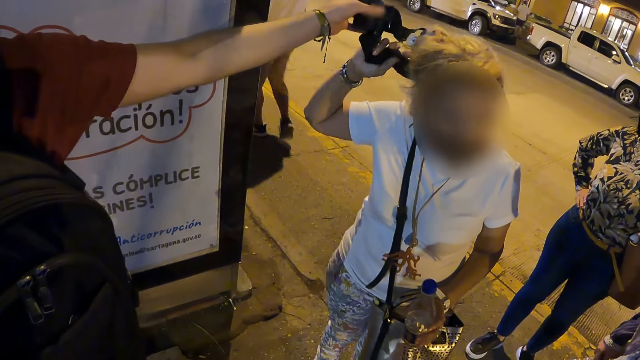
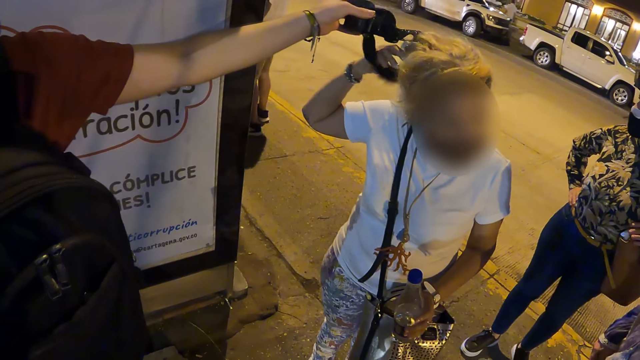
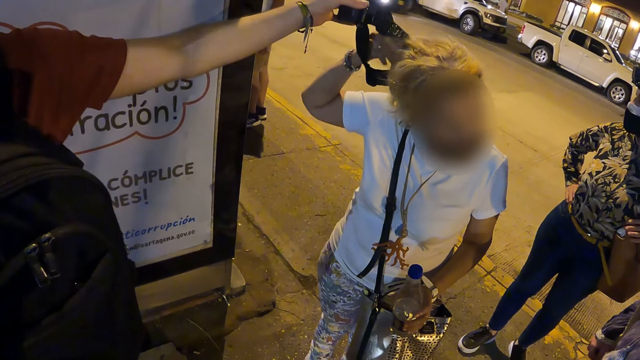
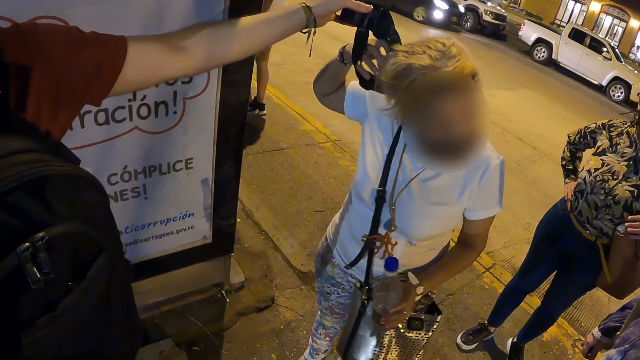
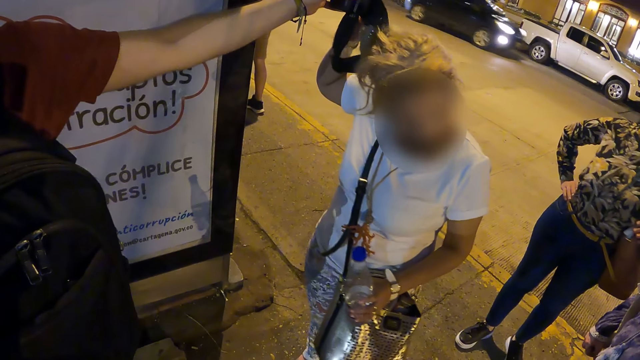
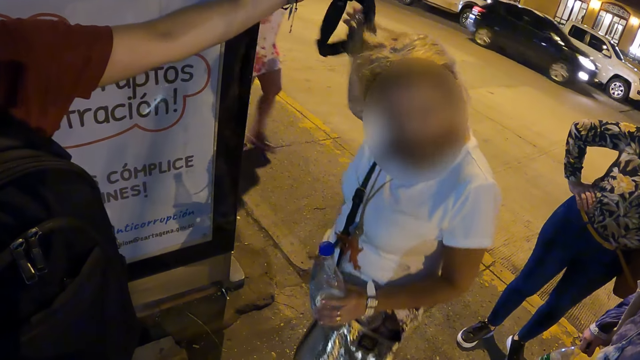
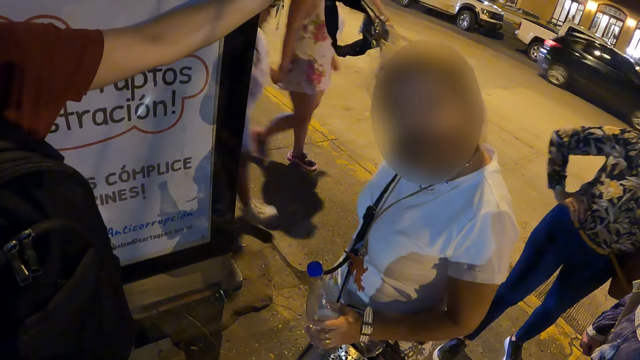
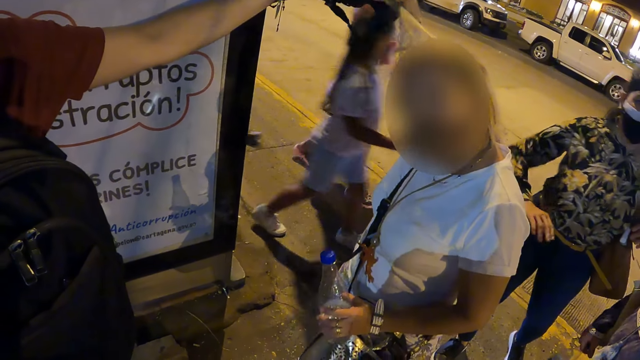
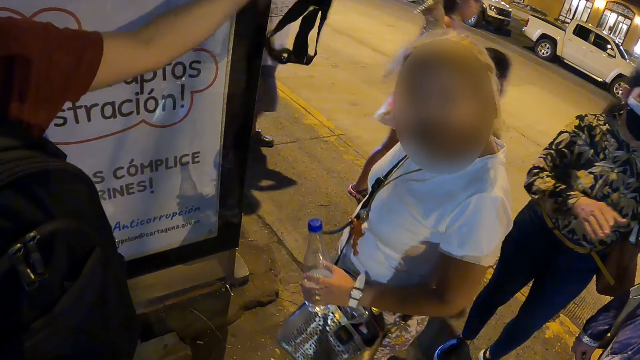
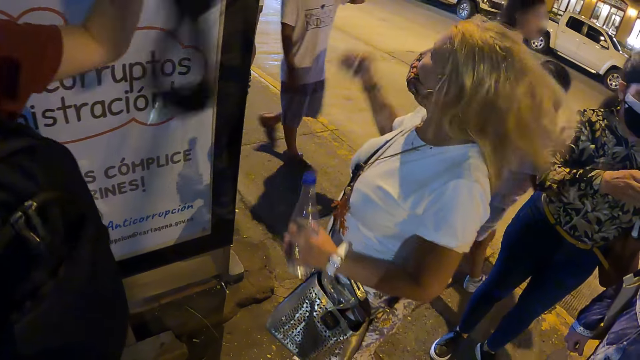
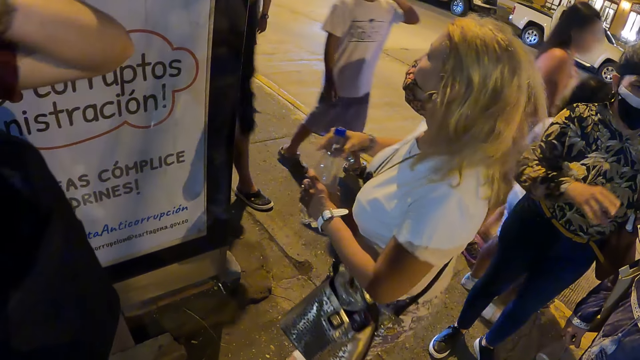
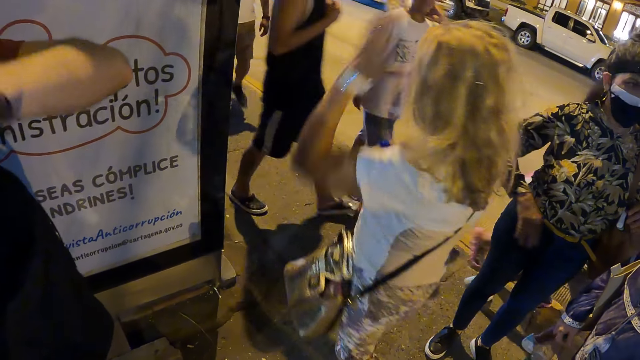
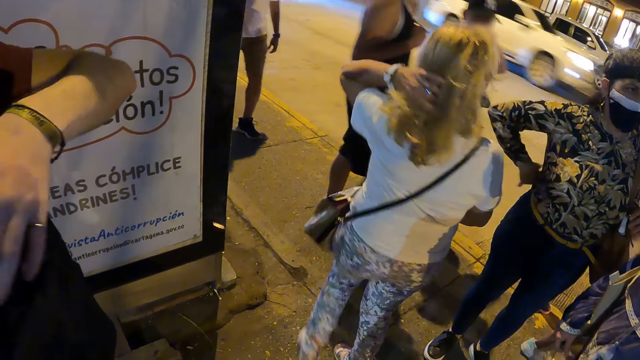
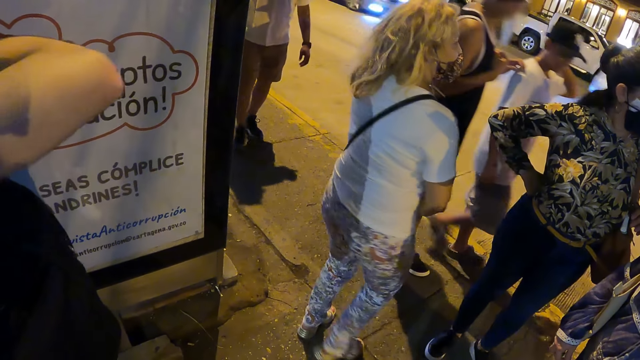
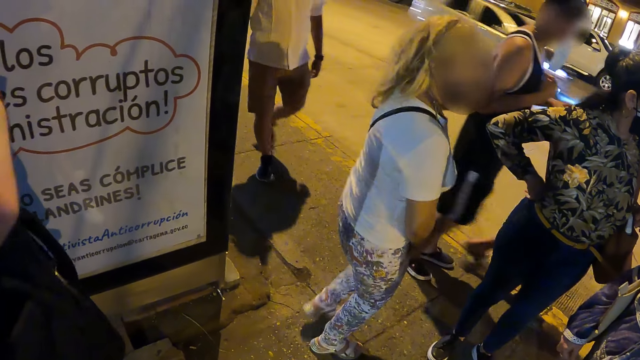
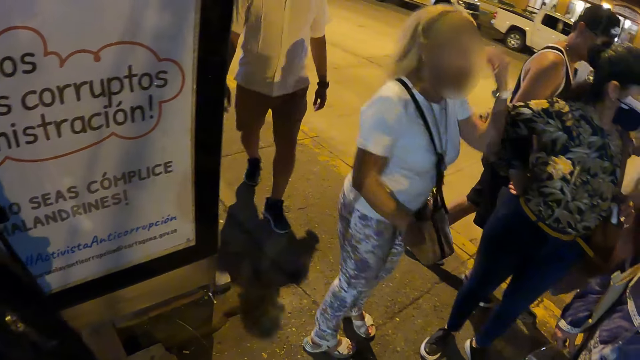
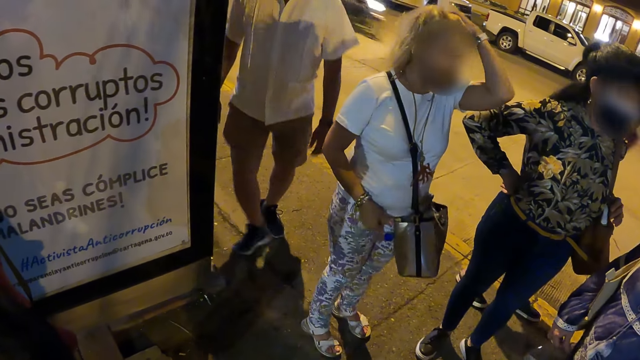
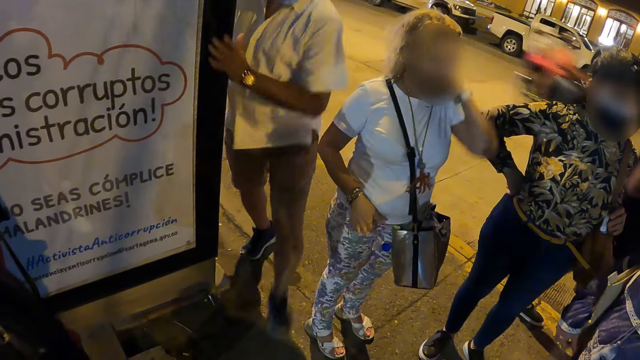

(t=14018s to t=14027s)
A lady turns. The lady touches her hair.

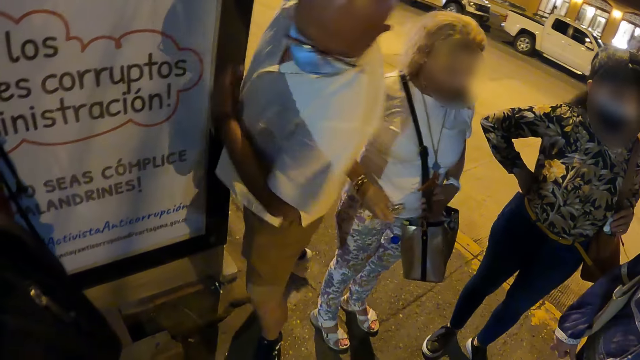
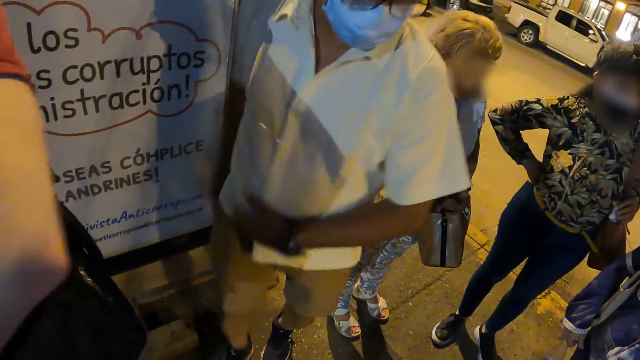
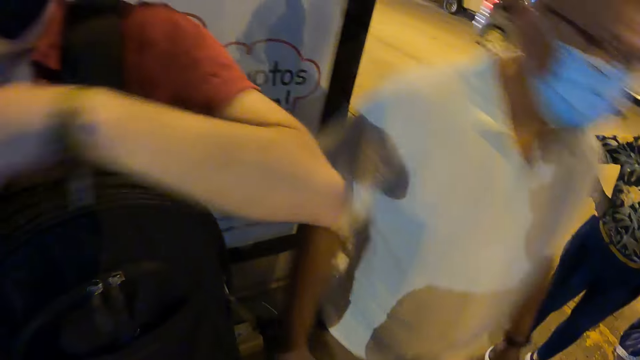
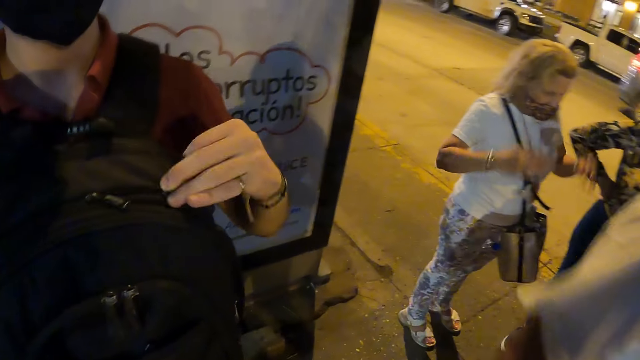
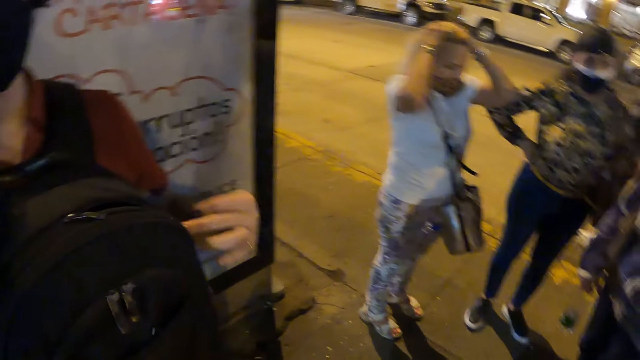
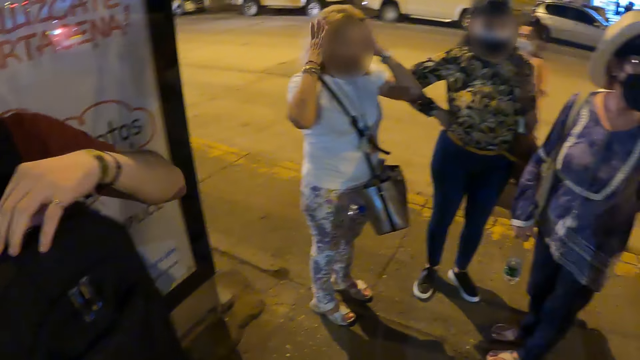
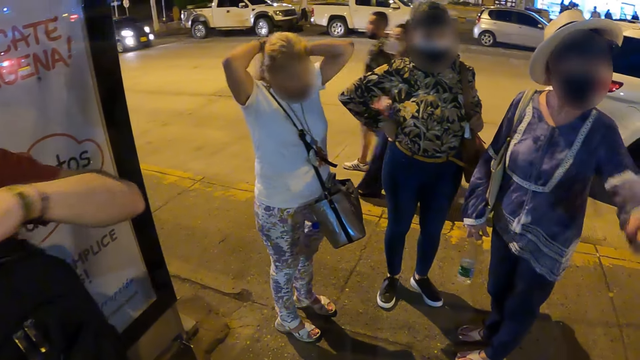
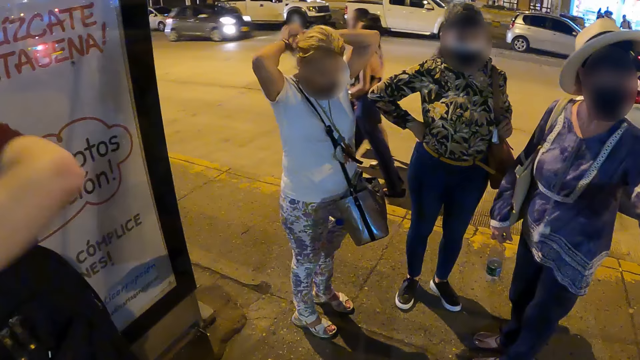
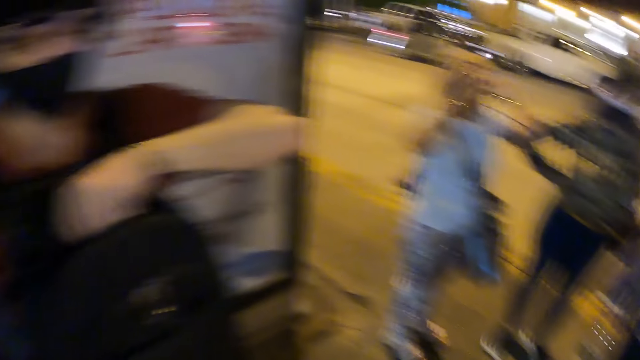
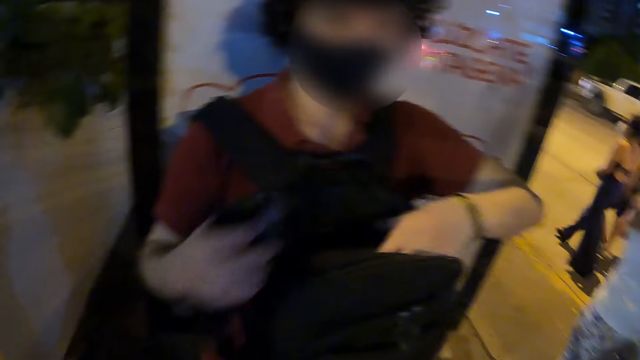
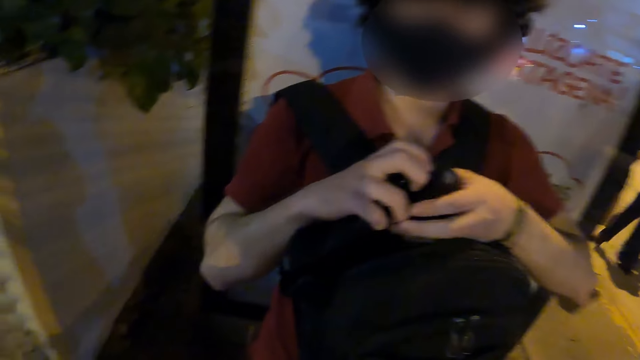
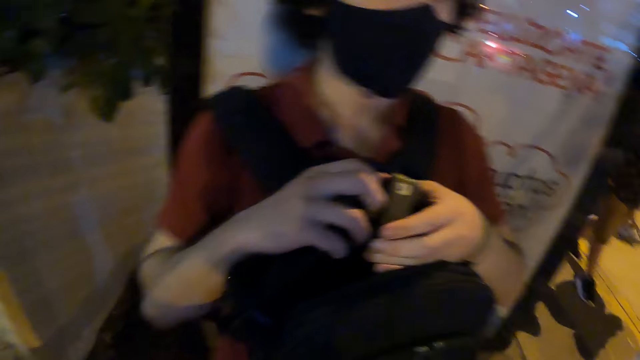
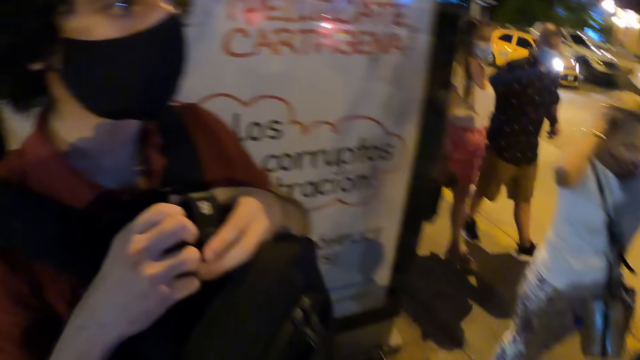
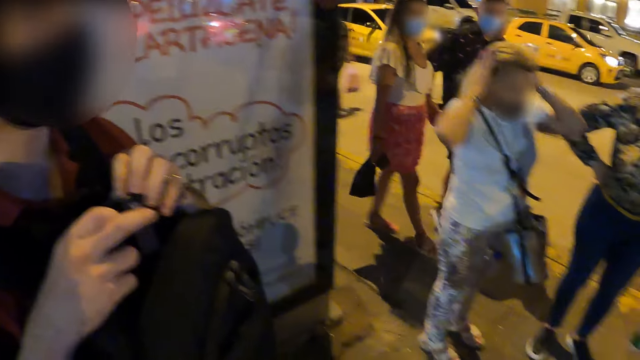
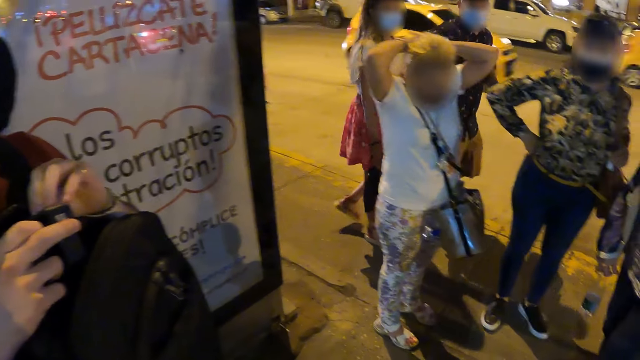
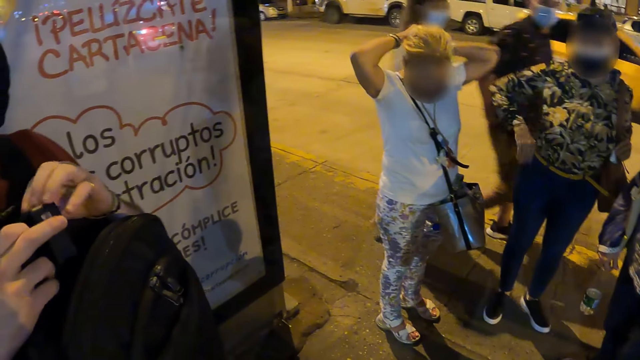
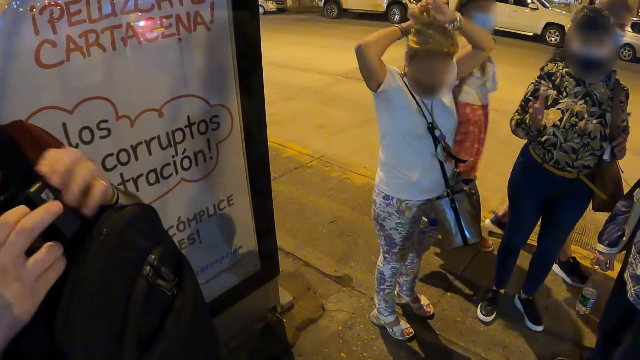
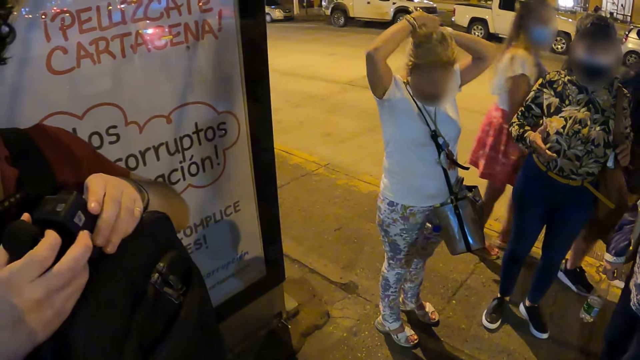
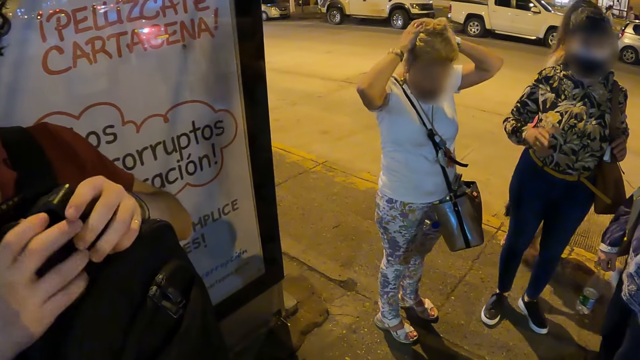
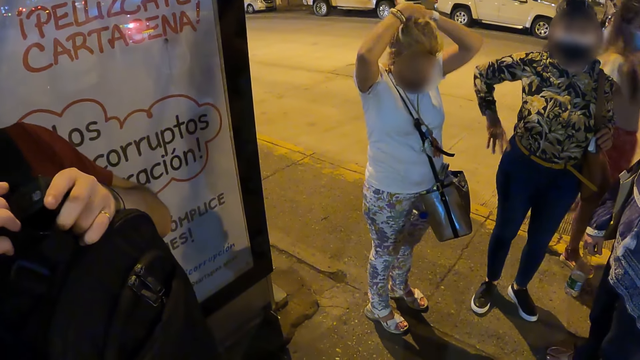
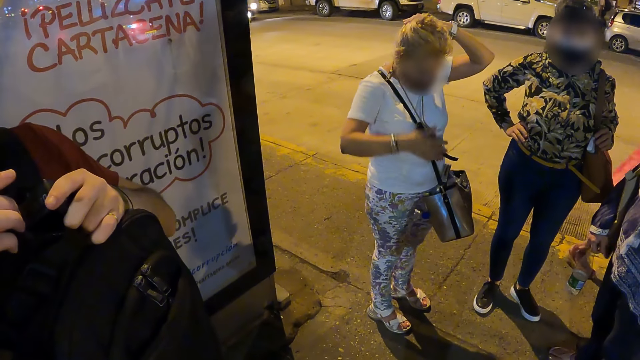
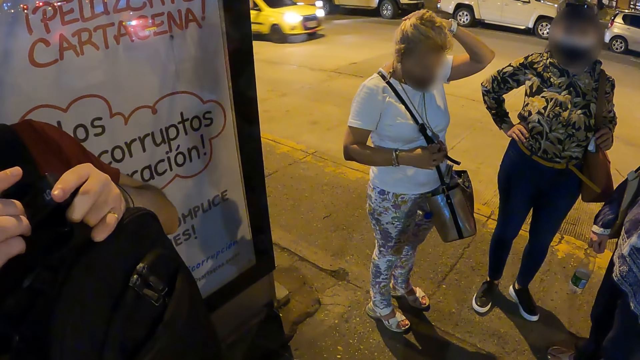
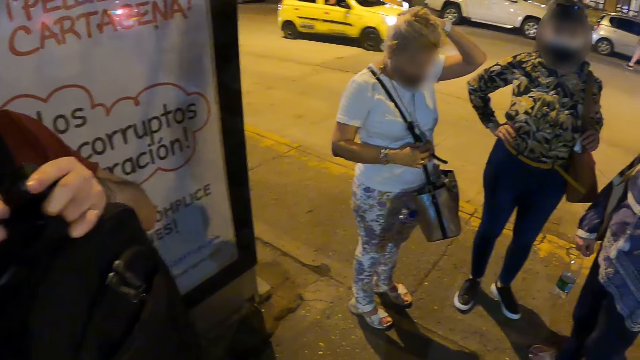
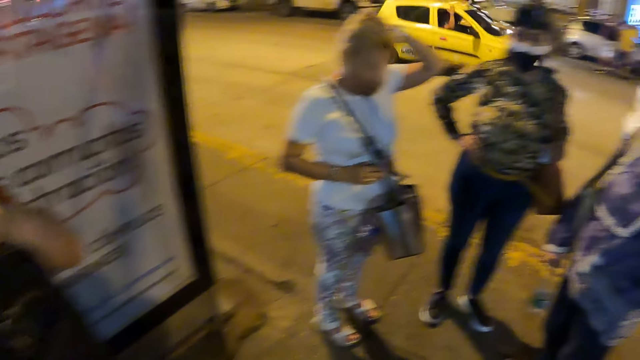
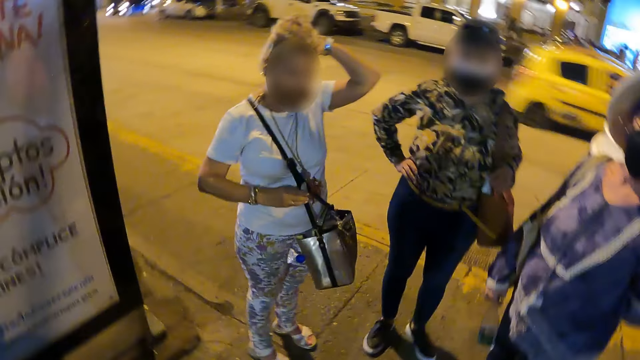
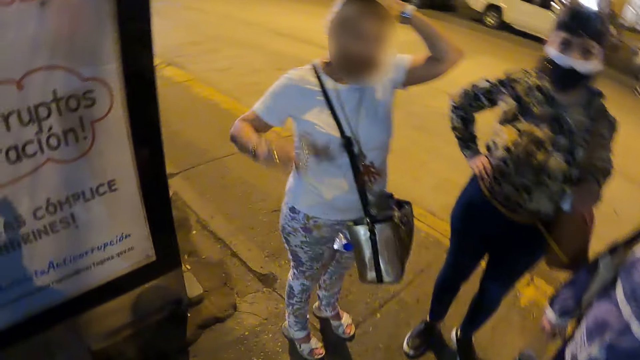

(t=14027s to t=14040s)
The camera wearer looks around. A lady touches her hair. The camera wearer looks at a man. They look around. The lady touches her hair. The lady gestures with the hand and holds something.
